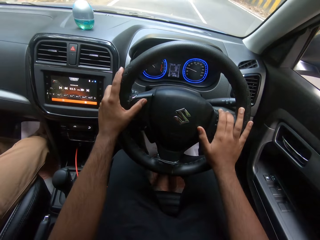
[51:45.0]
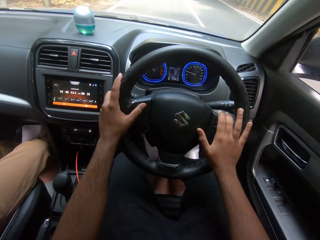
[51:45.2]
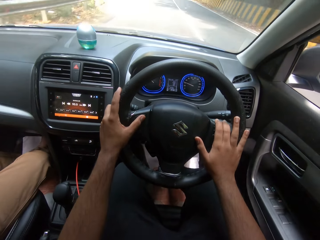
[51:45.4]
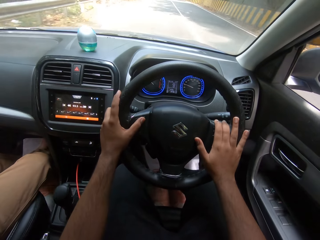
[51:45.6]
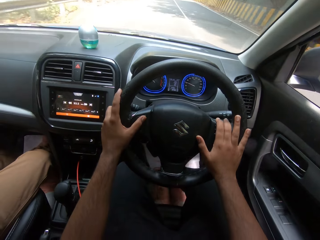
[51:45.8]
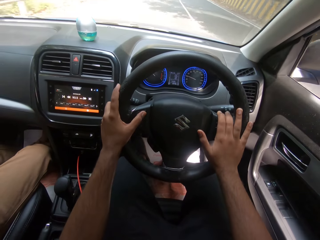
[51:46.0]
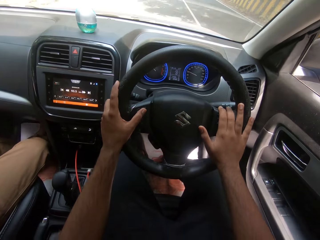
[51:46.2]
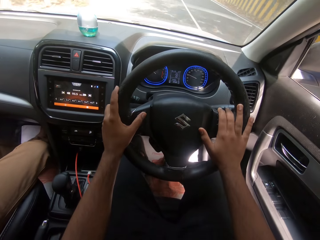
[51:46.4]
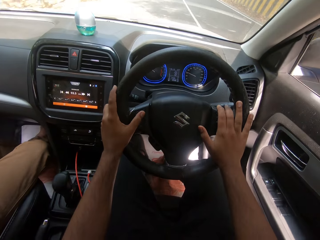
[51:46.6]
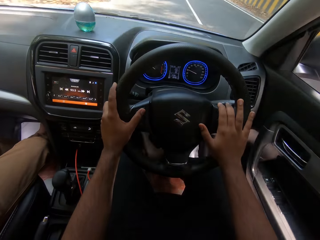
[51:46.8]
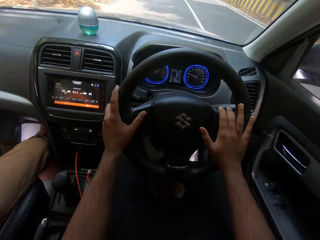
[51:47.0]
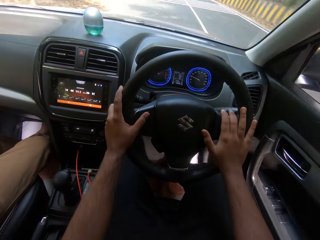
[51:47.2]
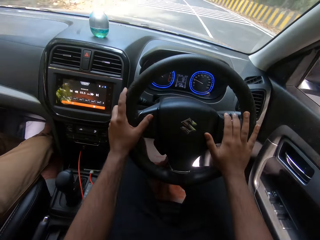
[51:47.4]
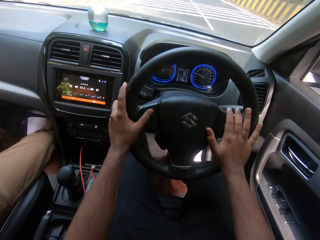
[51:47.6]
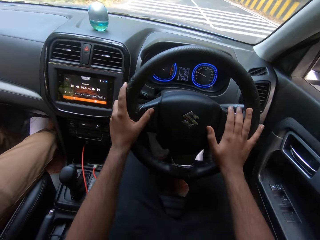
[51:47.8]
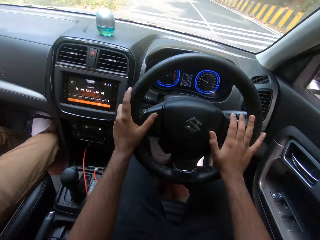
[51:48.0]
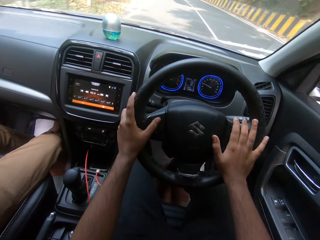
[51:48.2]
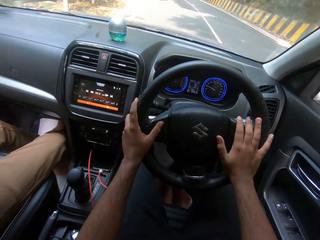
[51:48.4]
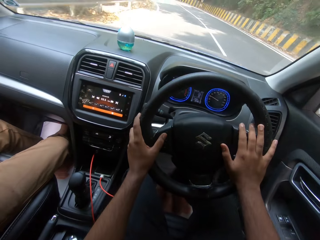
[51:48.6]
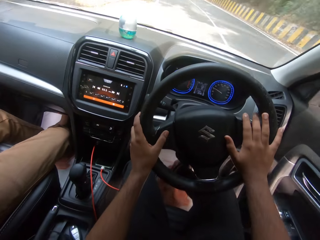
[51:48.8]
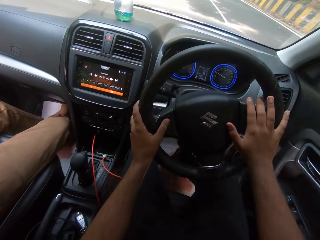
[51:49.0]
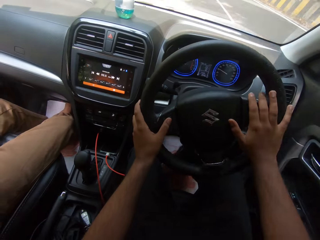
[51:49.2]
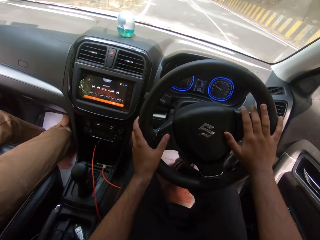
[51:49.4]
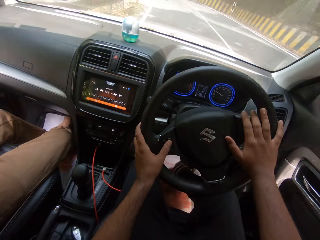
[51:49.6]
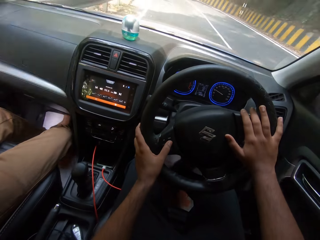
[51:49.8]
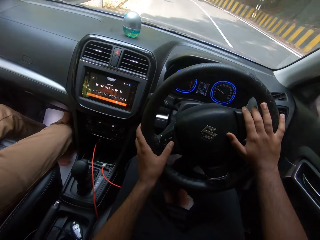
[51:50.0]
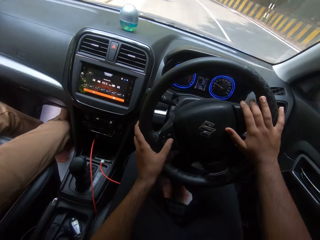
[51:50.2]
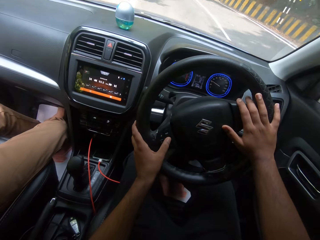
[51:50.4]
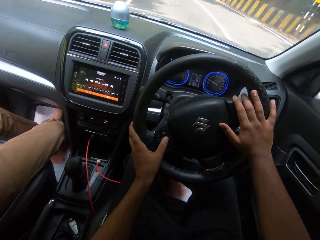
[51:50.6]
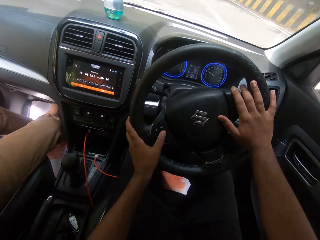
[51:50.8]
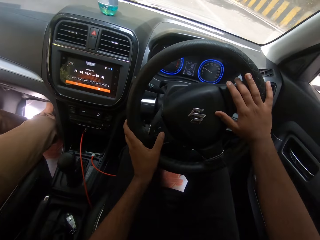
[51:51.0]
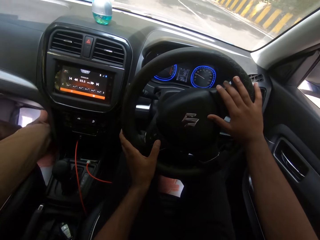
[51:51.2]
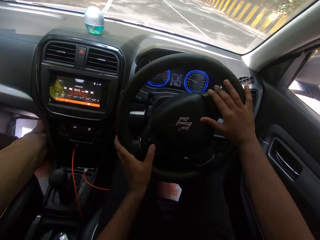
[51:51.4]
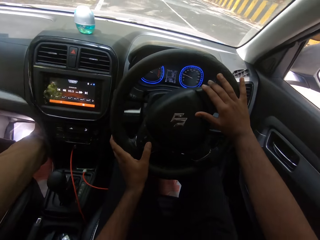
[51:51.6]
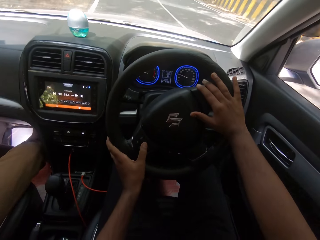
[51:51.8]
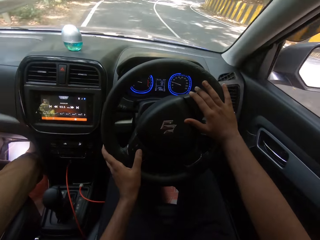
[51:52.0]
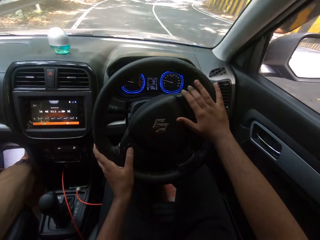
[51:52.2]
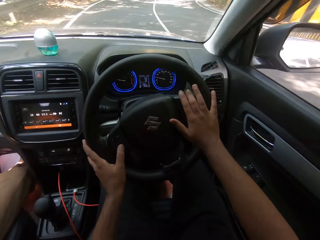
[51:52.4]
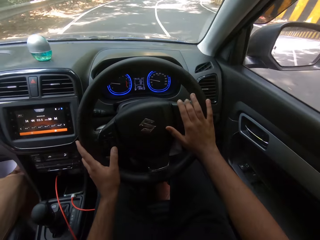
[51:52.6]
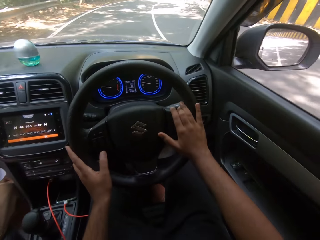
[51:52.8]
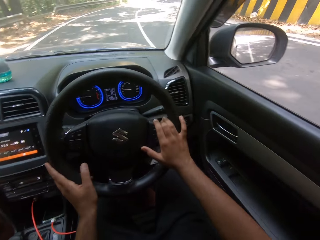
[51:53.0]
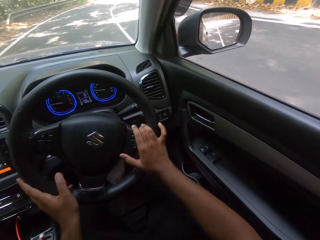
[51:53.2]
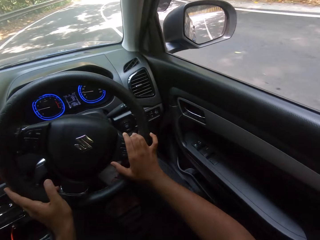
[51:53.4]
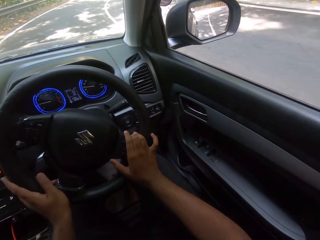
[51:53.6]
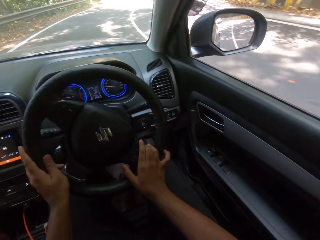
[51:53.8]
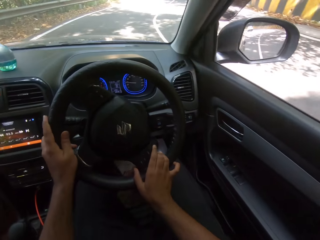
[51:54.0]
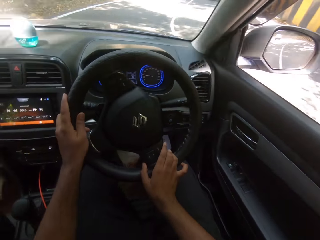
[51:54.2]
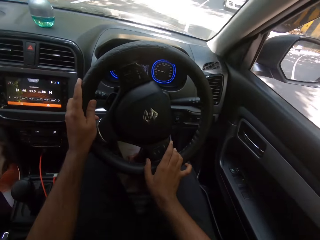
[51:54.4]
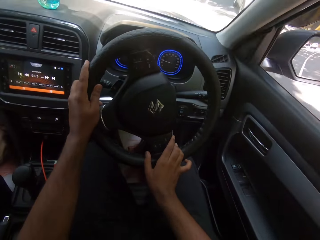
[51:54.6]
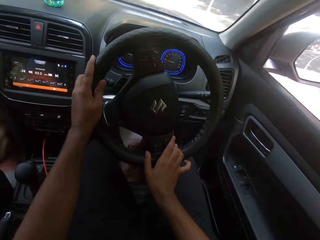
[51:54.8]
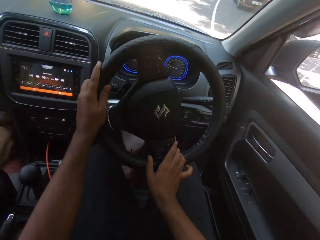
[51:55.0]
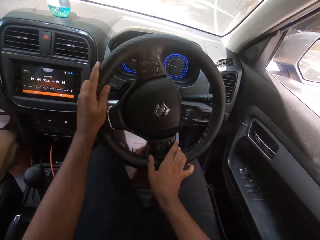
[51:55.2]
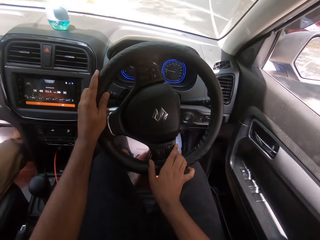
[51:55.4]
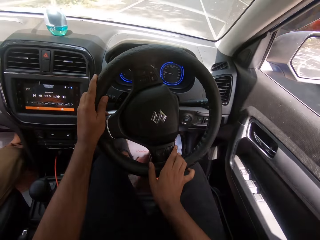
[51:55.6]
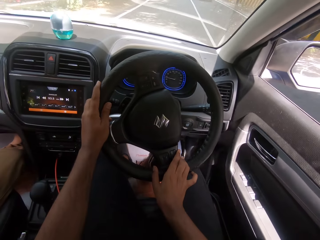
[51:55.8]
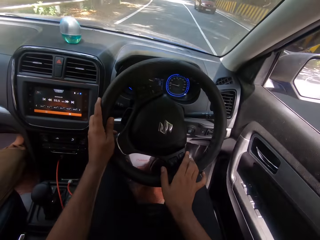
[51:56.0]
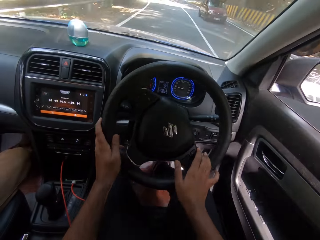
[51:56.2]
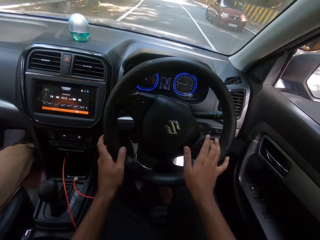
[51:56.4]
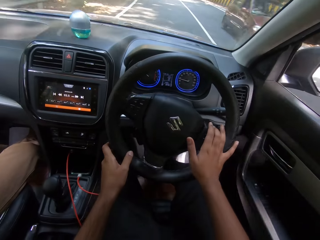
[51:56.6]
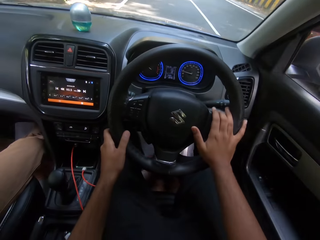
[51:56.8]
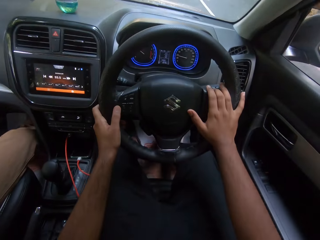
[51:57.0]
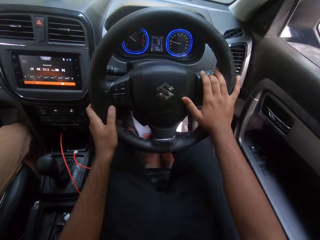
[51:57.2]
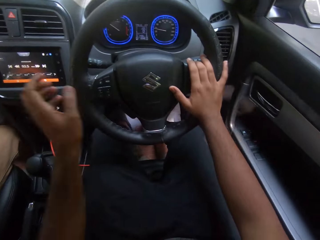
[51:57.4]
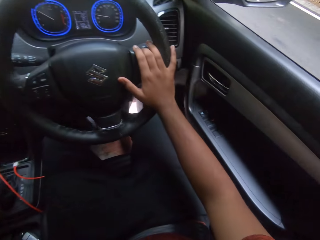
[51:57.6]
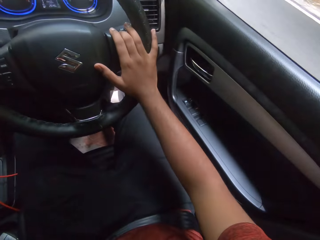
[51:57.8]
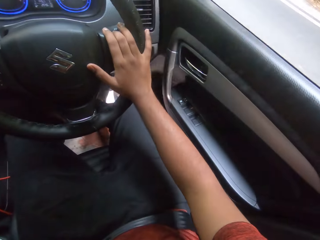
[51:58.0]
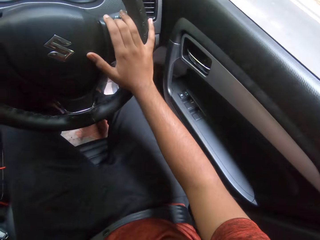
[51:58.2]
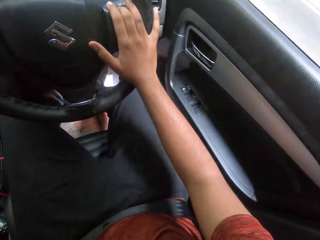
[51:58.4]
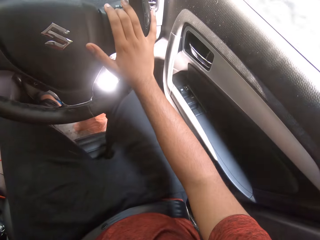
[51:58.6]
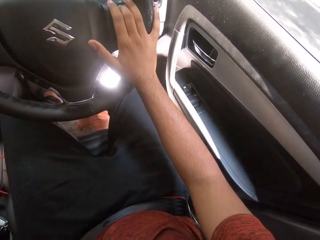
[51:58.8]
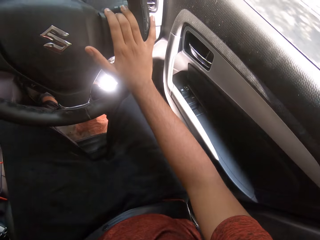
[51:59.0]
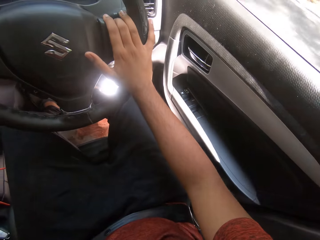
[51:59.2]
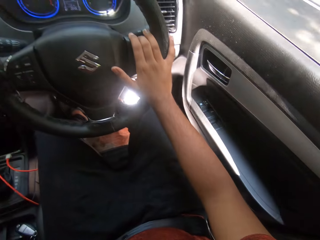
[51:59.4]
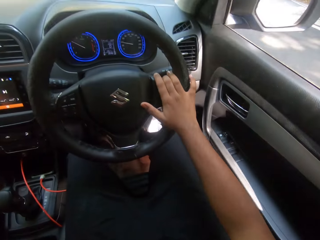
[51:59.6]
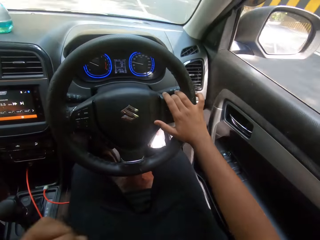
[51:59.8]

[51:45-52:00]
The camera wearer drives past a white car. He drives past a red car. He does so again. He touches his face with his left hand.

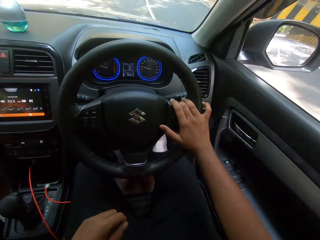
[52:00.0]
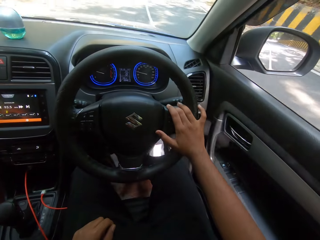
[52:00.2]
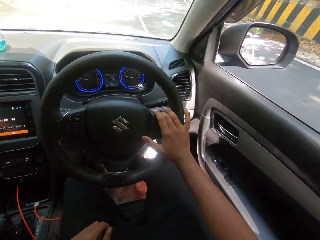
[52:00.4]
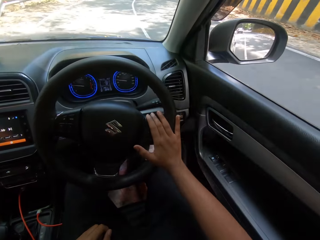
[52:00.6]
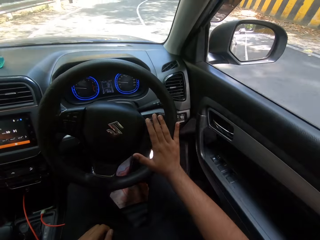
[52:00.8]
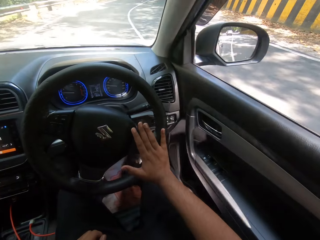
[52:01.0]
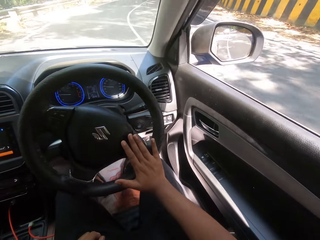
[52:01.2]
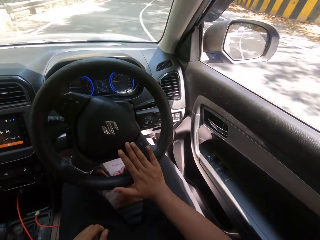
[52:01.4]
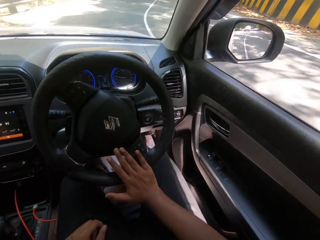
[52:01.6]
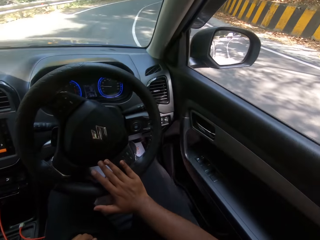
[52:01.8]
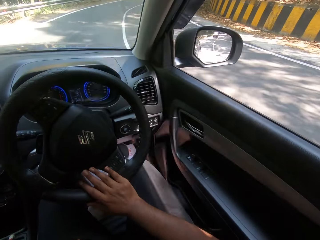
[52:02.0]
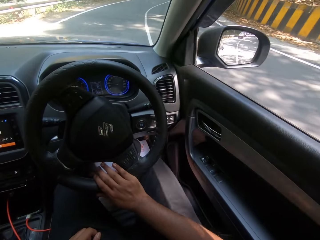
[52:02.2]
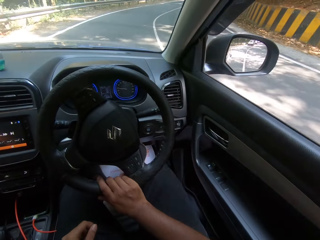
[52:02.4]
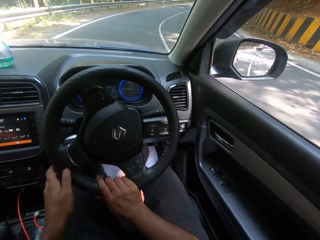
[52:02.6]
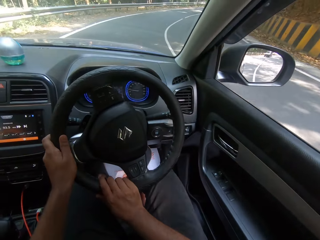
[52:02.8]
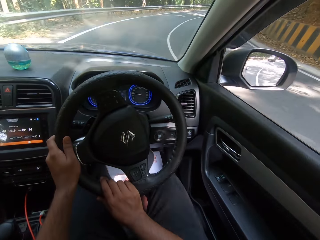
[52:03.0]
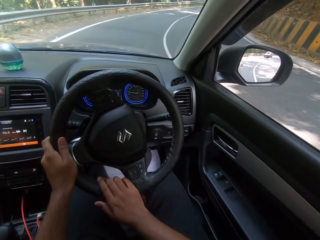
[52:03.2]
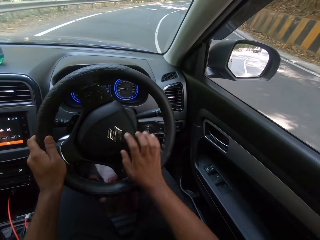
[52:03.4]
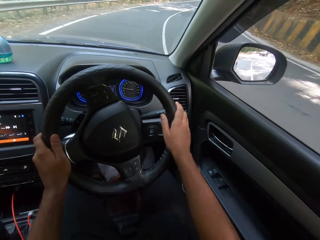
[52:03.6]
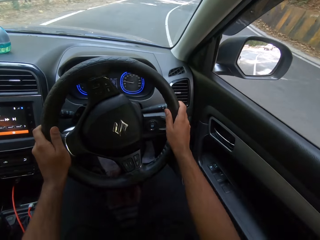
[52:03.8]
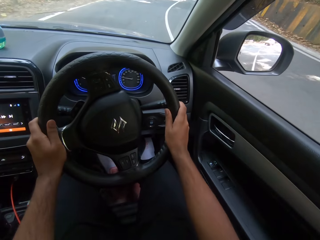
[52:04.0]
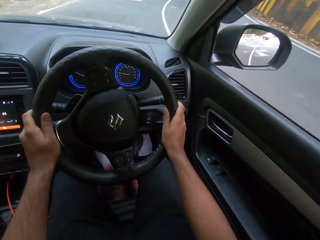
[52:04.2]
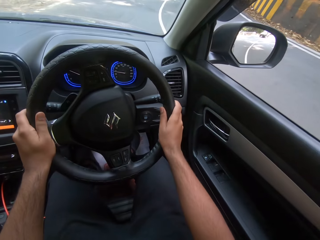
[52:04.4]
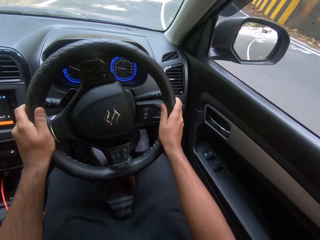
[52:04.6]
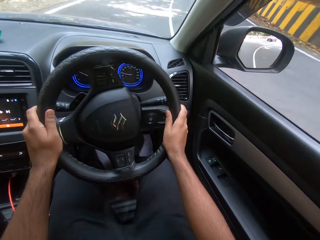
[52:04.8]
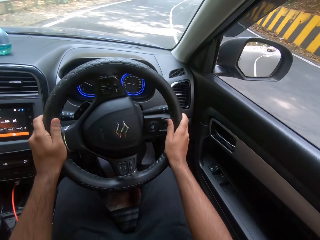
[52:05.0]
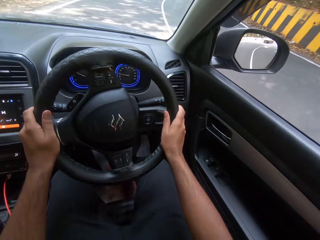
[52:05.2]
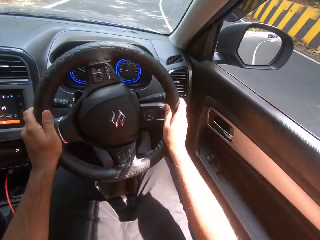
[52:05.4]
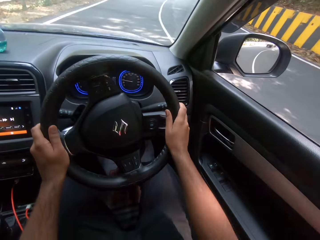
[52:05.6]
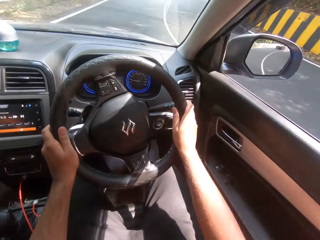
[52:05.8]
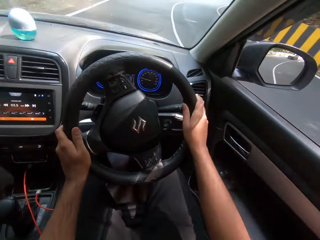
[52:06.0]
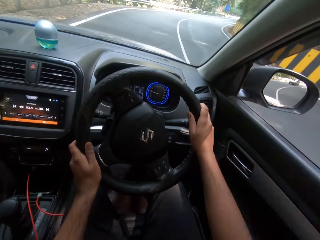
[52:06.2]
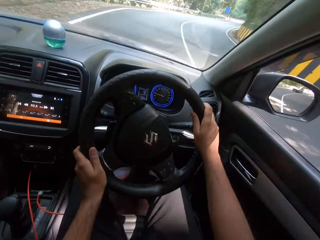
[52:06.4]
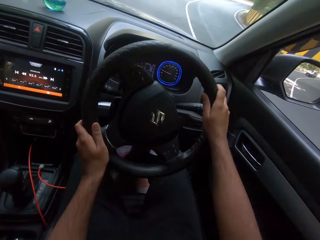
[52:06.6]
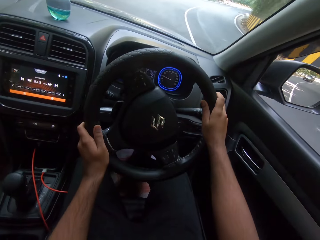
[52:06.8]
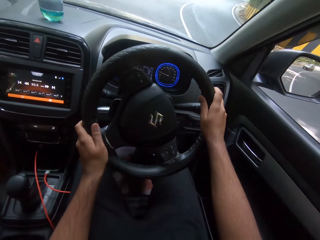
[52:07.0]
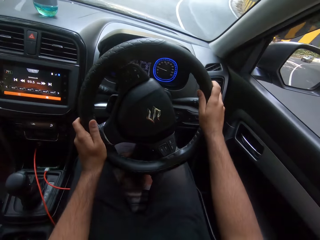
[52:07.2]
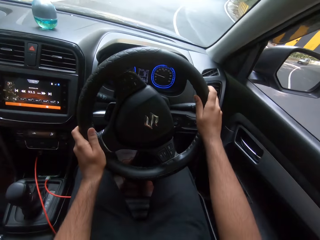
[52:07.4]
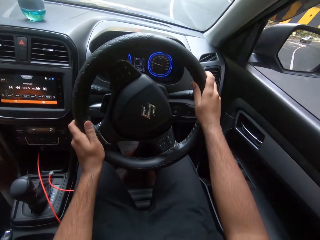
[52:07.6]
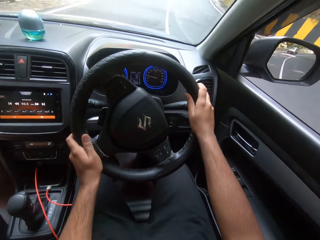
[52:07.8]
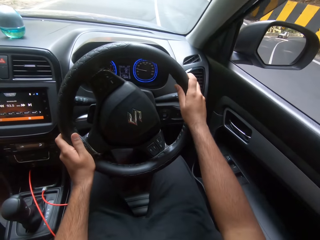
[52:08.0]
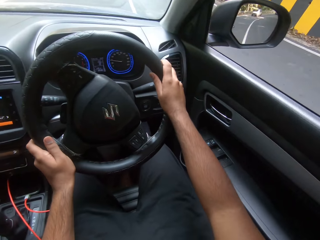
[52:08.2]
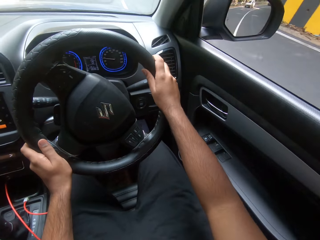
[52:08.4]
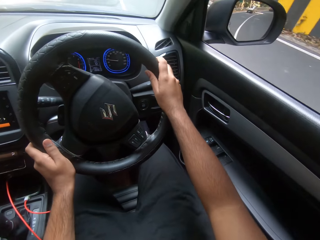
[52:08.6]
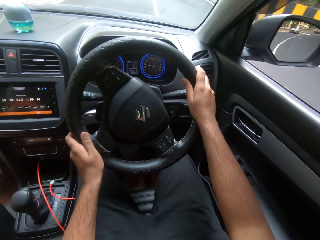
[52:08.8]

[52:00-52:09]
The camera wearer places his left hand on his lap. He holds the steering with his hands.
